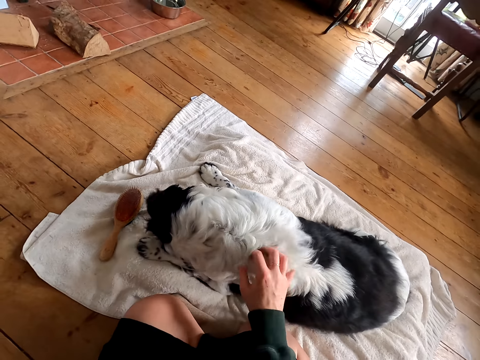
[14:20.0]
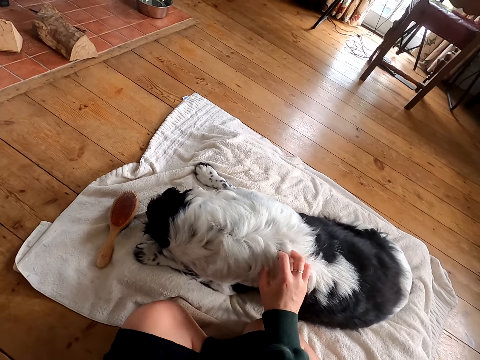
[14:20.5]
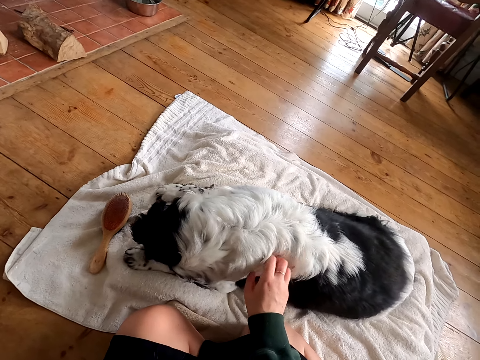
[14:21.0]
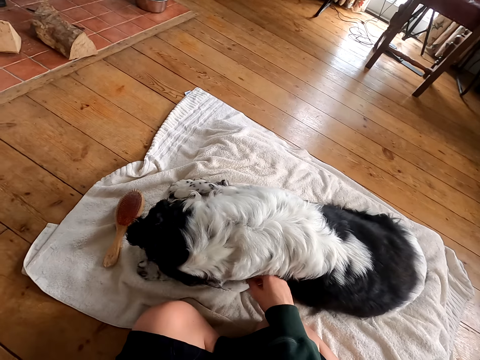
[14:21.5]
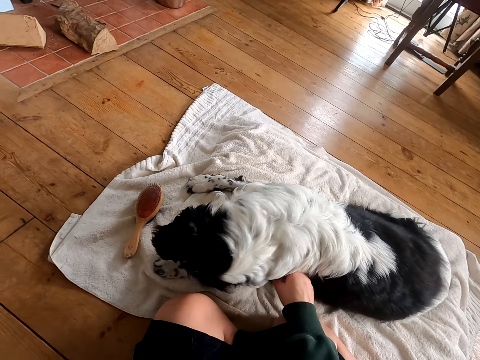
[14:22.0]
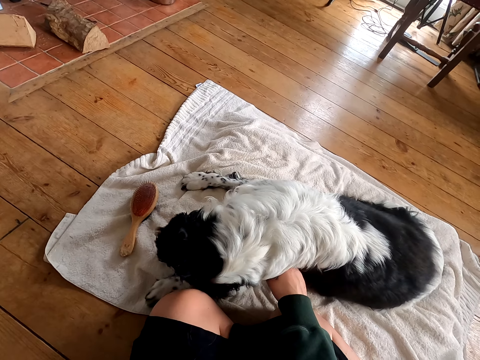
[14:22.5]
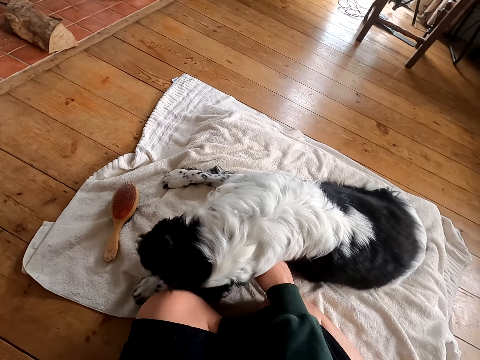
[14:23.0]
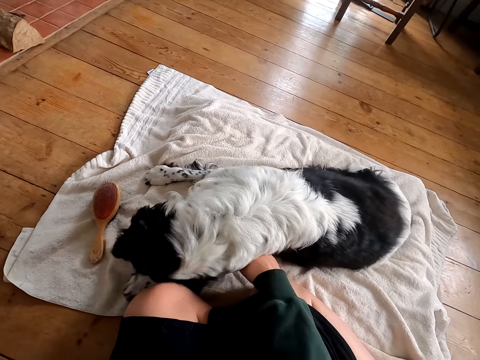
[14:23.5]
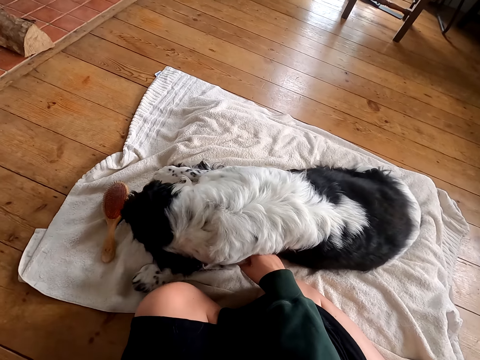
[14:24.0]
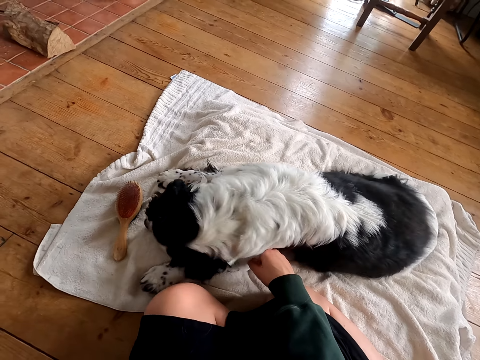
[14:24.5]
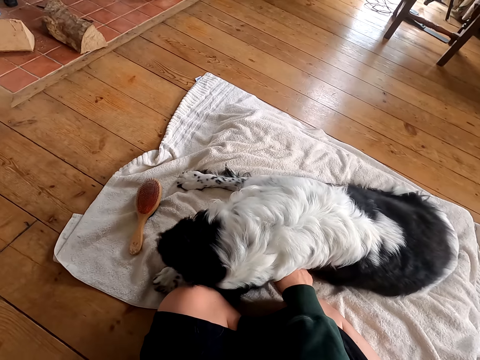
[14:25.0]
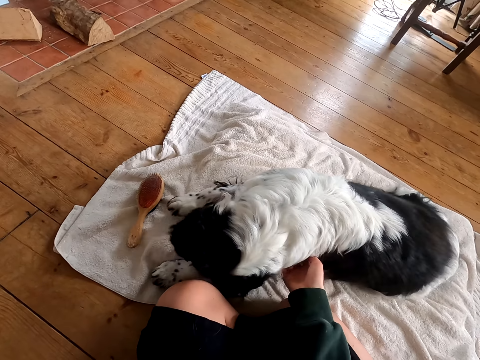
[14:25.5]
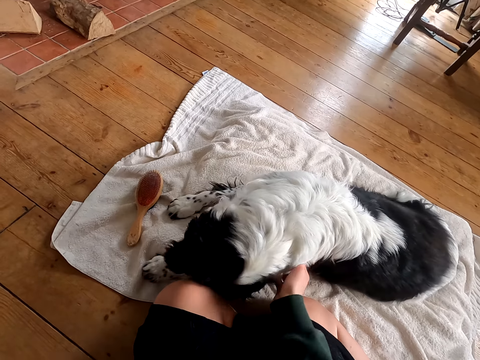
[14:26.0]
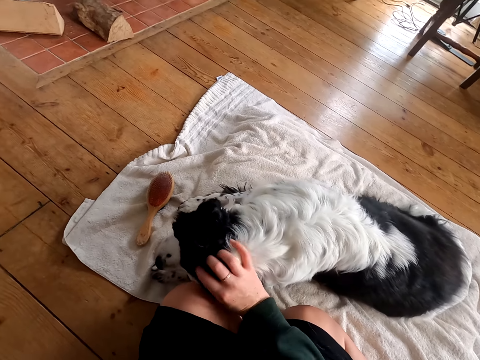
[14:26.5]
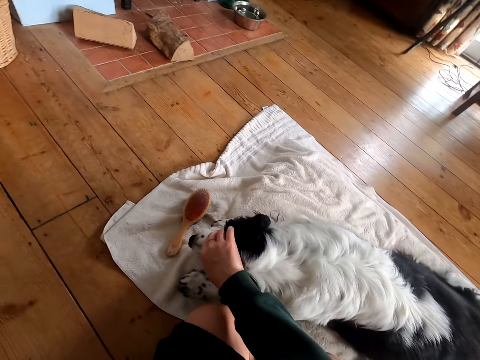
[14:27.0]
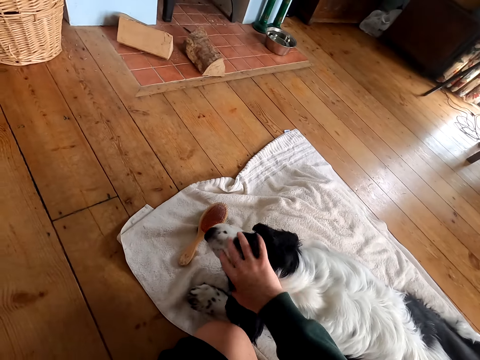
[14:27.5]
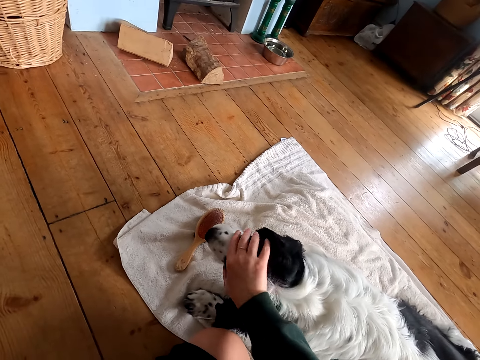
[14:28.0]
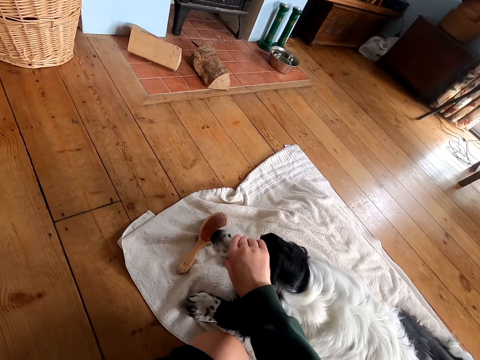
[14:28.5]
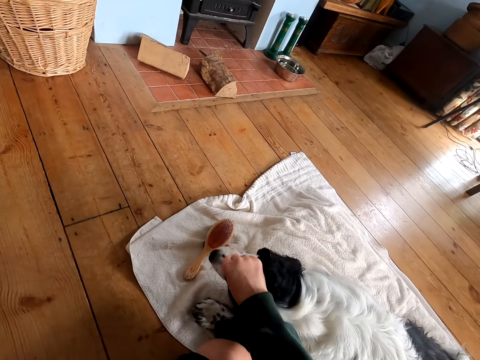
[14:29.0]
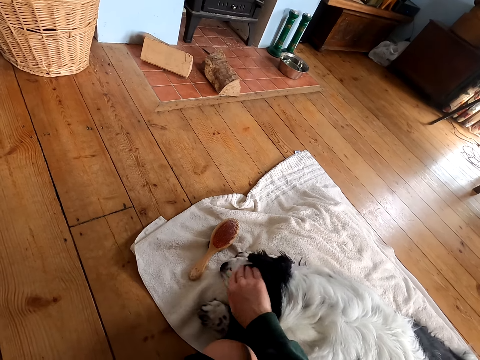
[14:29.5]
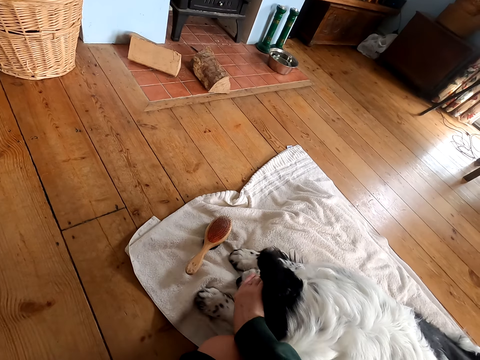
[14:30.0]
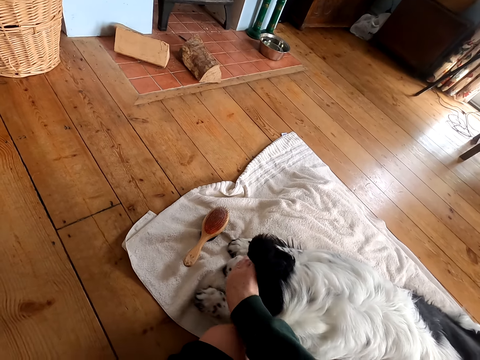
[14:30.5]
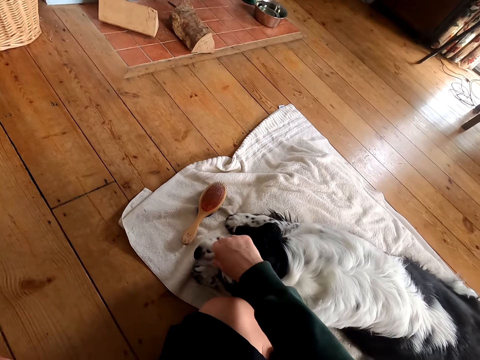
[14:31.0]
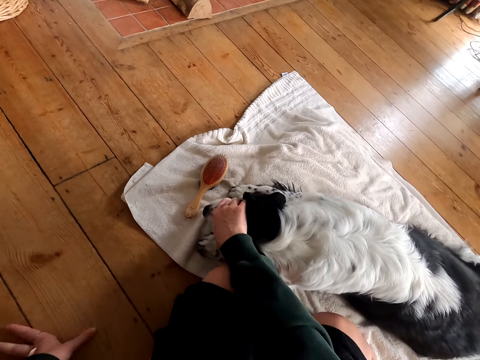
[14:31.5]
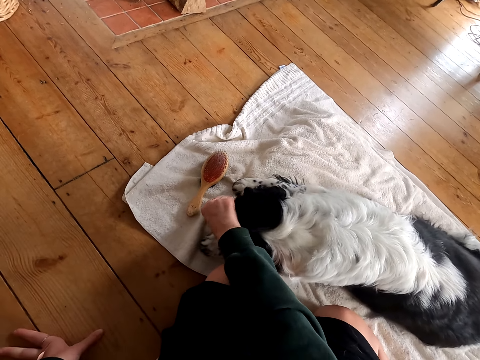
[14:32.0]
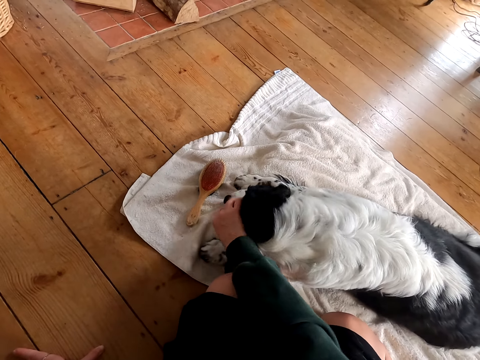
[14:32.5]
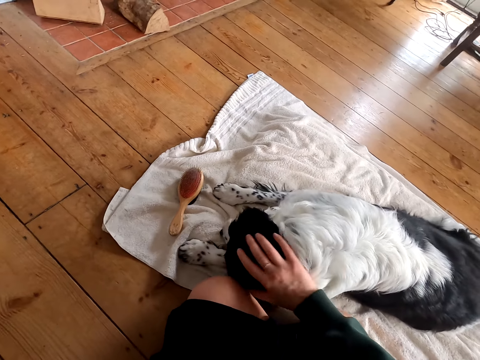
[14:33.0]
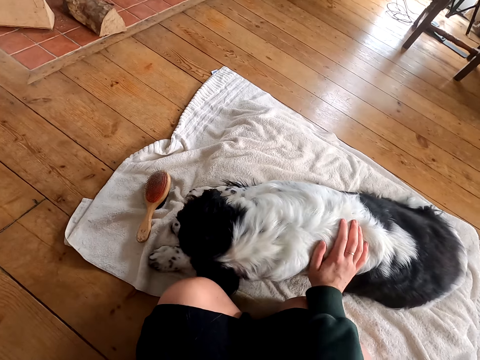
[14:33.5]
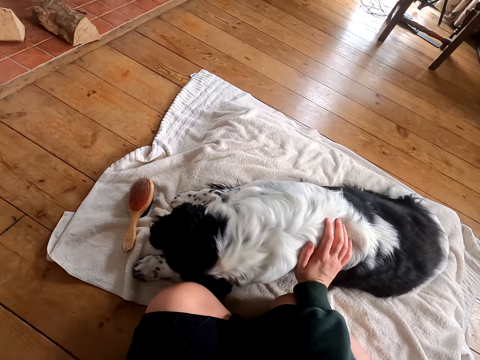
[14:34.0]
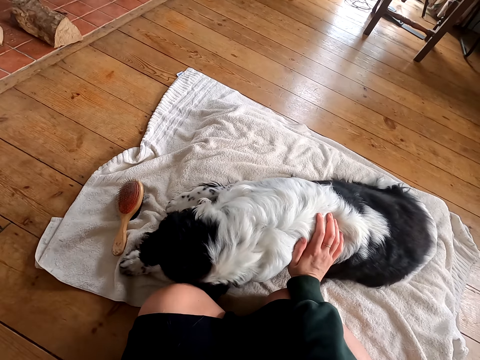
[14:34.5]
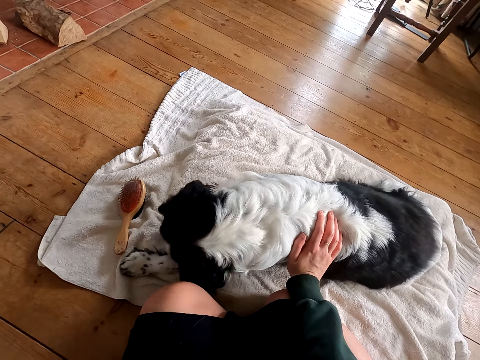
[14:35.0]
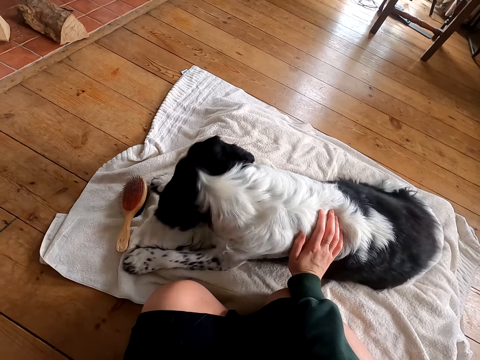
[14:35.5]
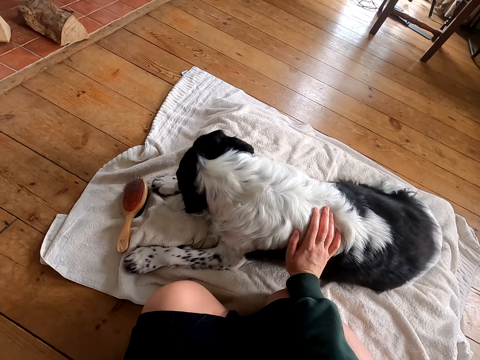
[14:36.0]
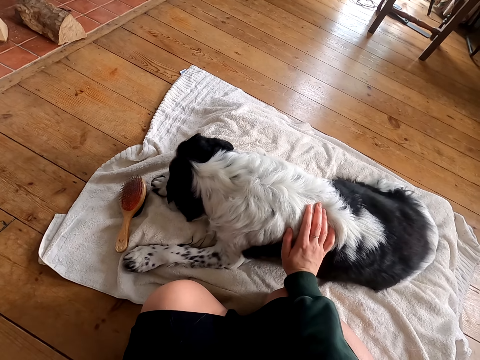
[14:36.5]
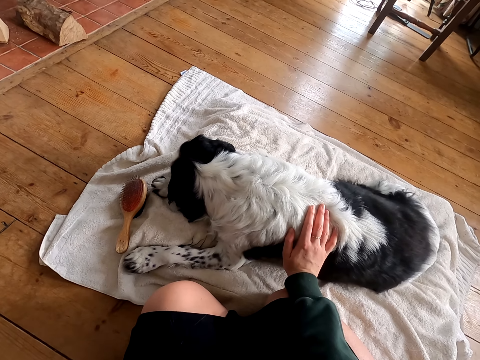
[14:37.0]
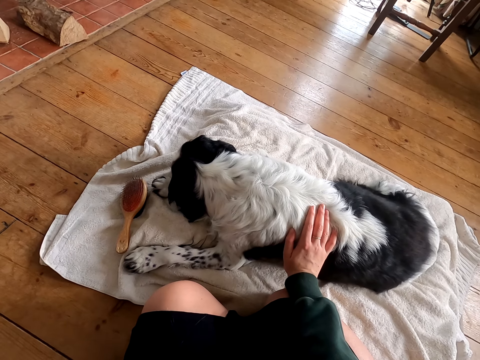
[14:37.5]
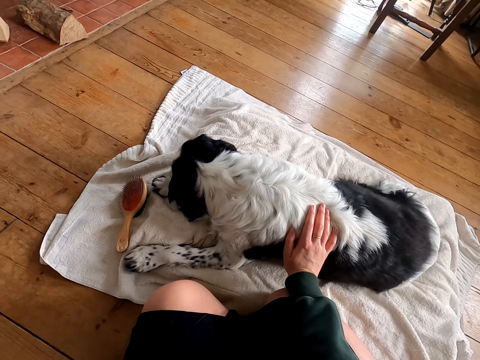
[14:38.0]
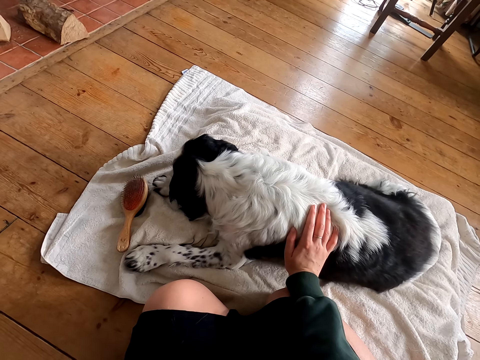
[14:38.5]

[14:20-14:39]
The camera wearer looks at the dog. They massage the dog. They touch the dog fur. They look at the dog.

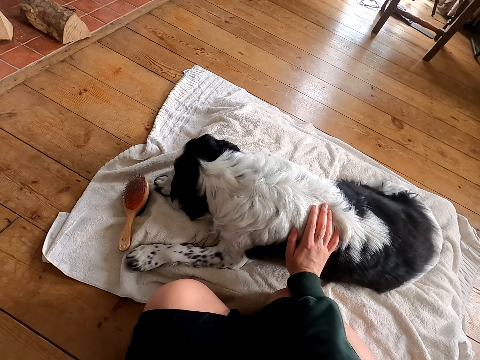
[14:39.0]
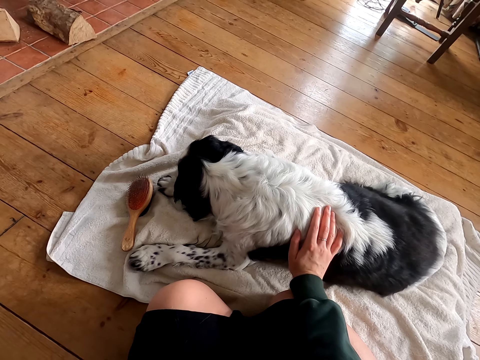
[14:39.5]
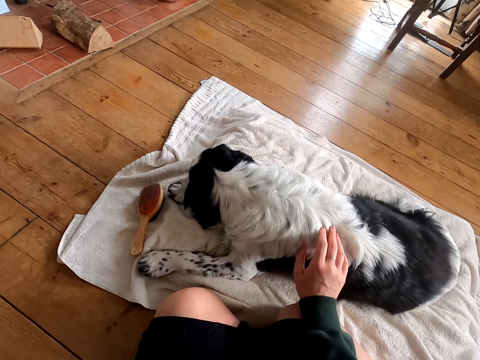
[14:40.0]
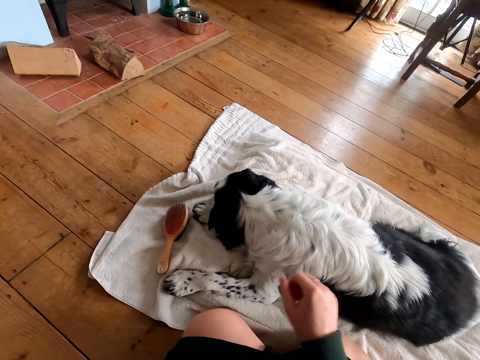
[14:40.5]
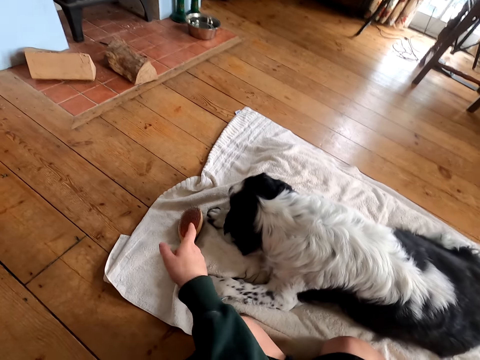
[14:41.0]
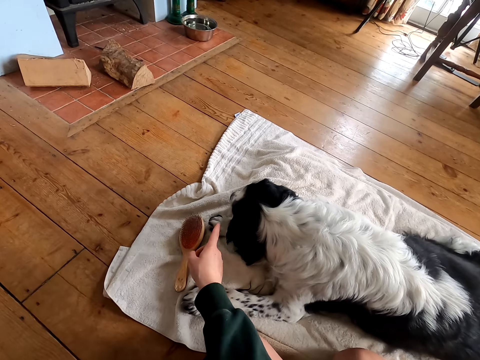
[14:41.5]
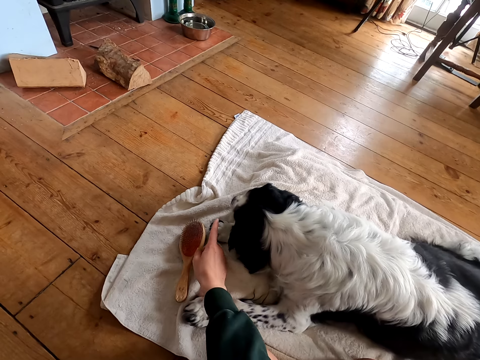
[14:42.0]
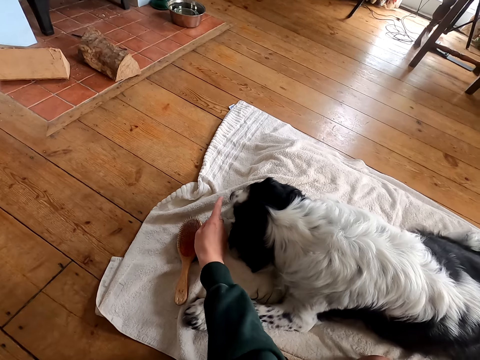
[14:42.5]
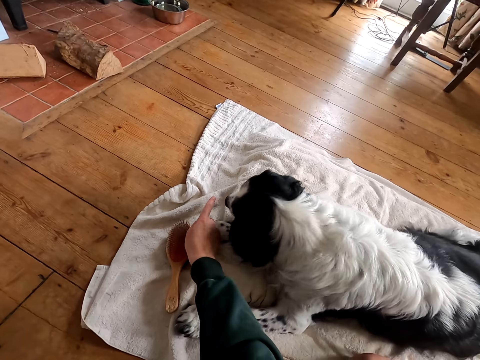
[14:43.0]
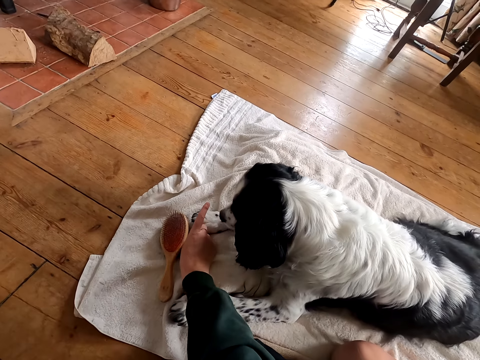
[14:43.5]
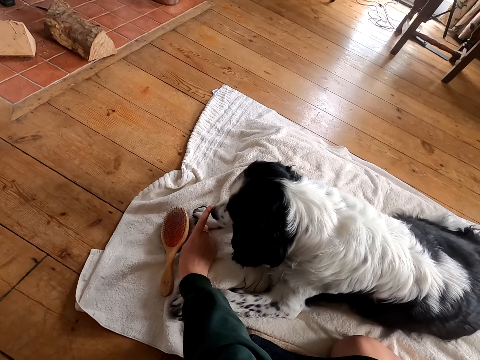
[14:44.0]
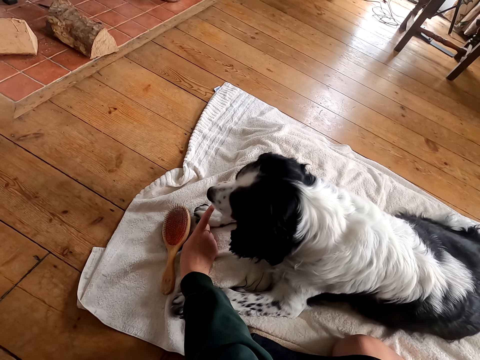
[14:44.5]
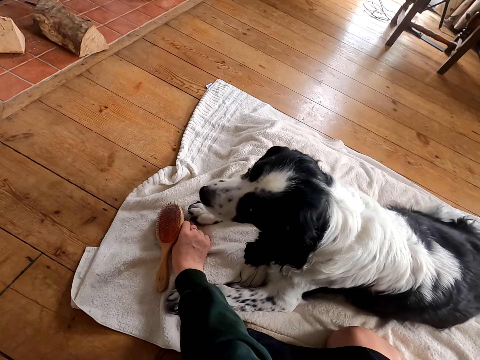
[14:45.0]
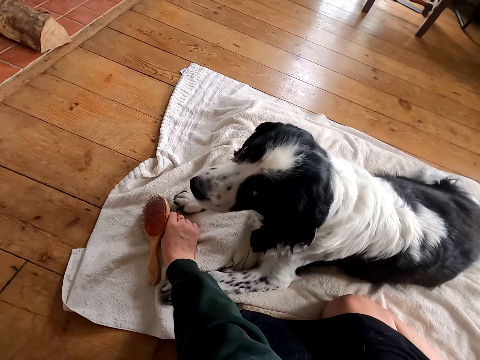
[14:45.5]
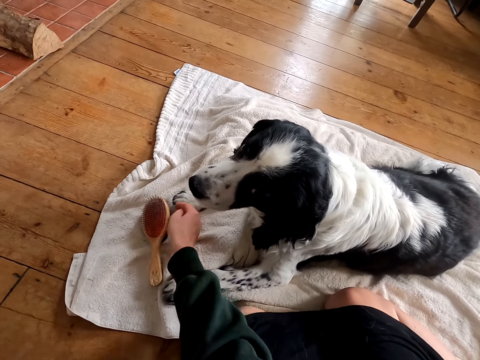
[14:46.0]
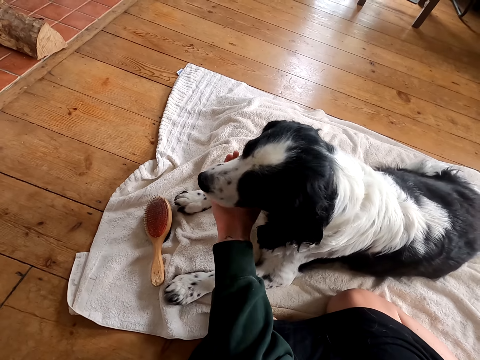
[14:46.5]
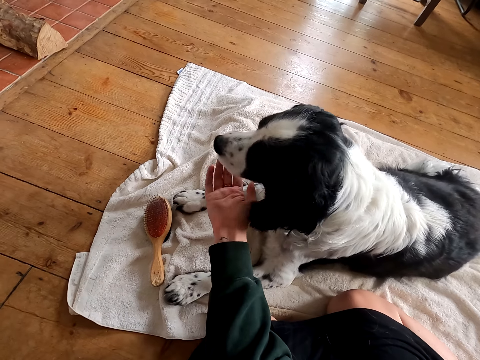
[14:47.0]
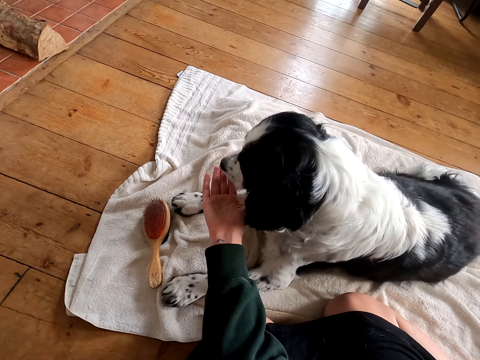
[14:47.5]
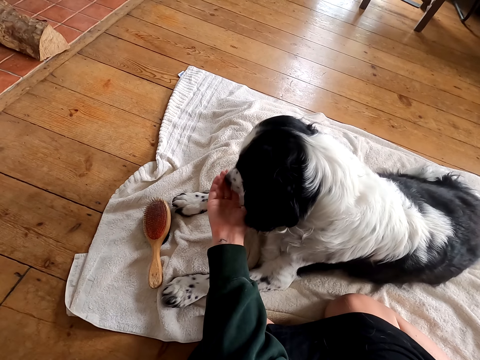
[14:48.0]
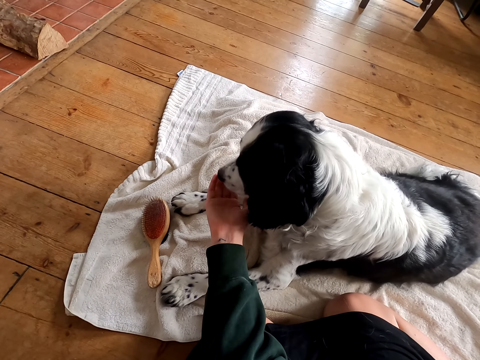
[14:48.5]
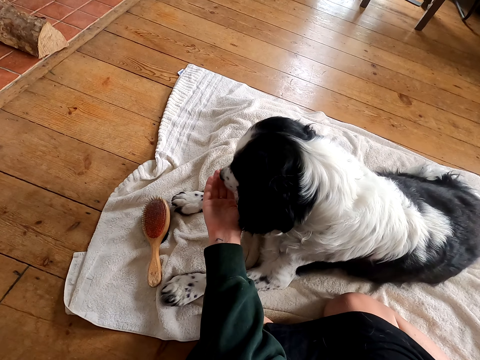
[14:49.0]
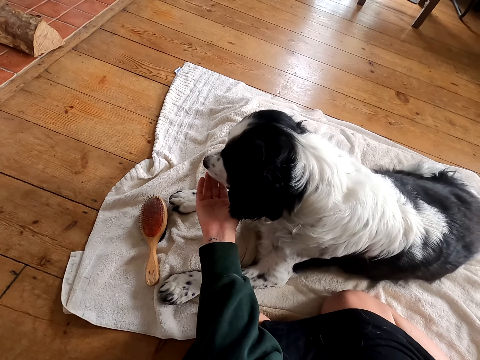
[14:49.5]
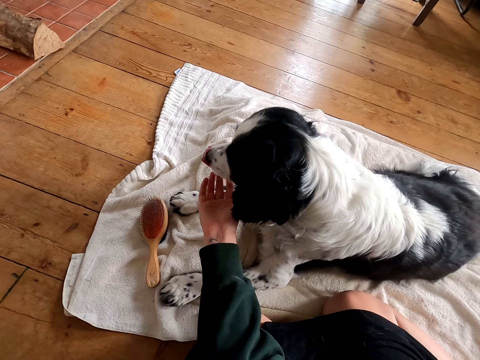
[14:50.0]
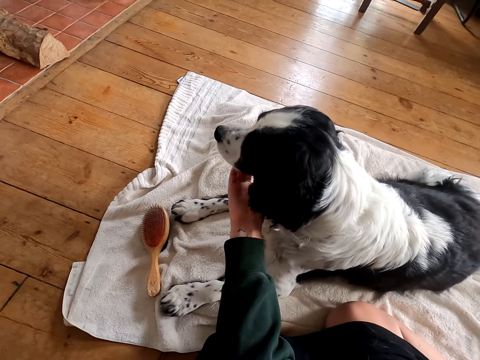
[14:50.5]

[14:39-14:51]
The camera wearer plays with the dog. They point at the dog. They look at the dog. They touch the mouth of the dog. They play with the dog.
